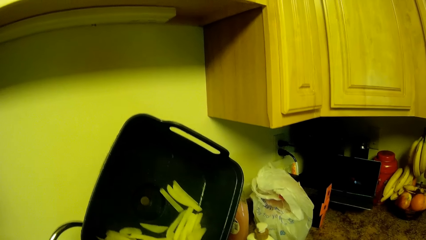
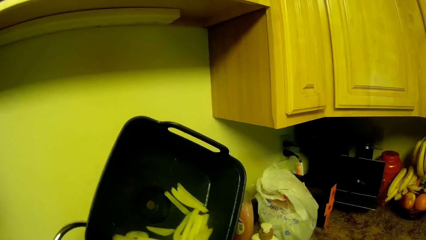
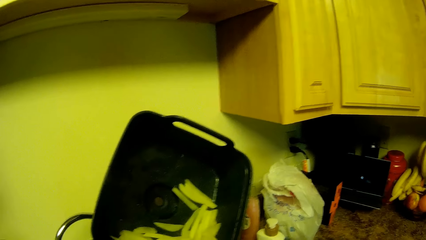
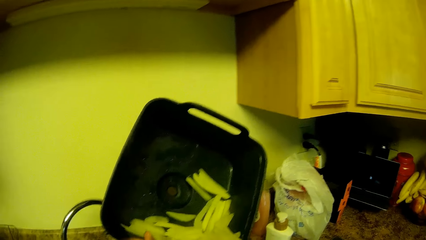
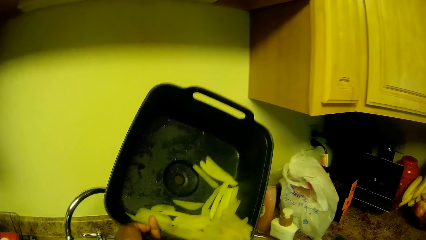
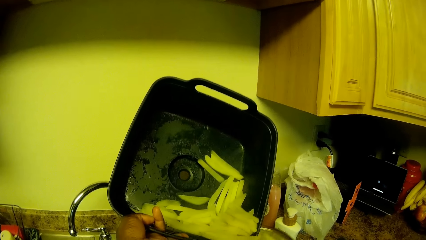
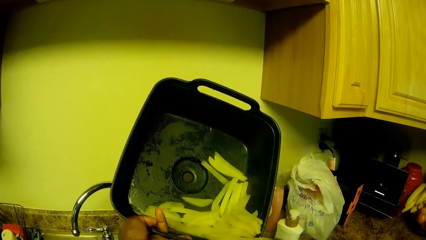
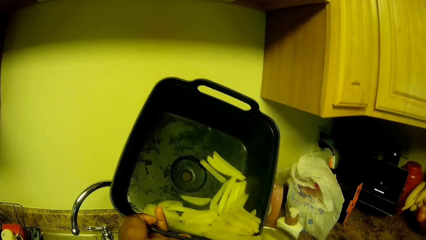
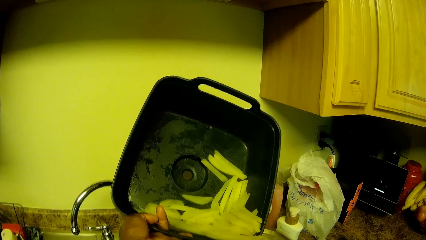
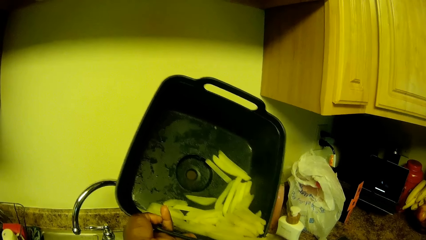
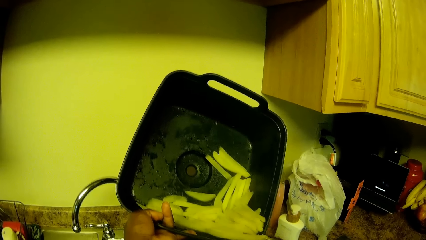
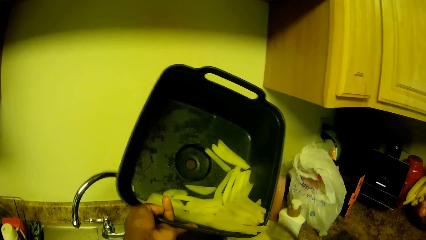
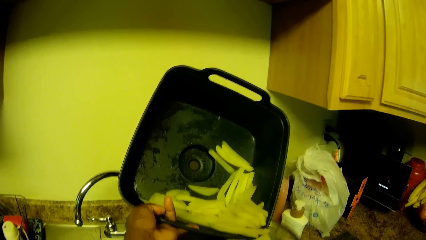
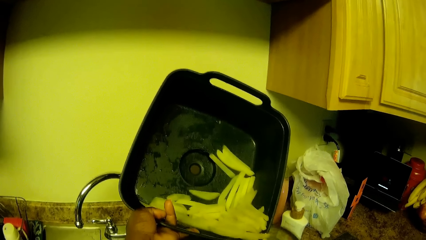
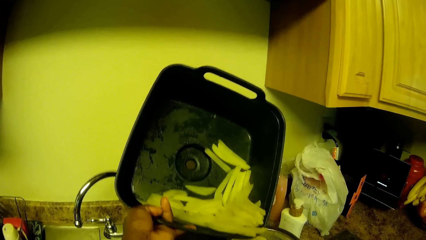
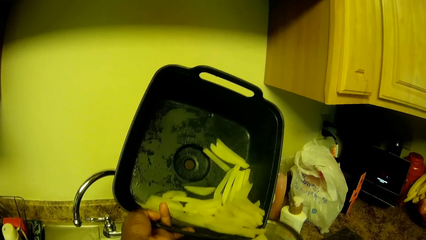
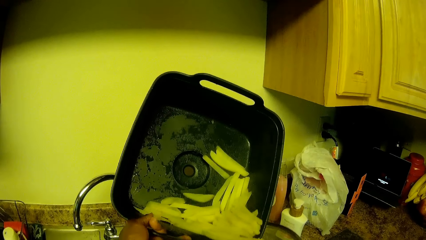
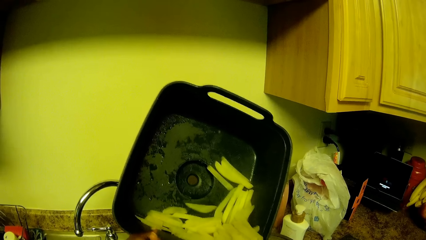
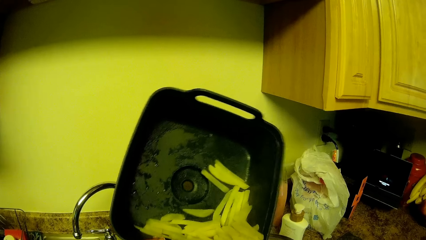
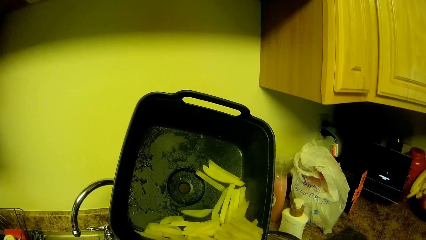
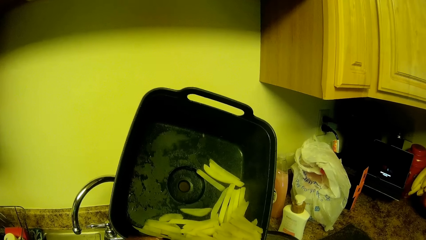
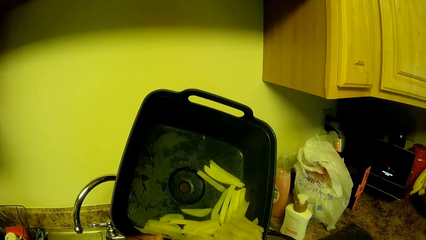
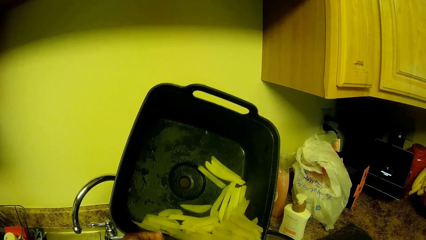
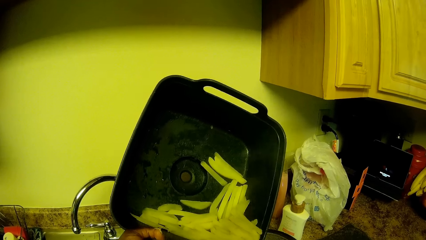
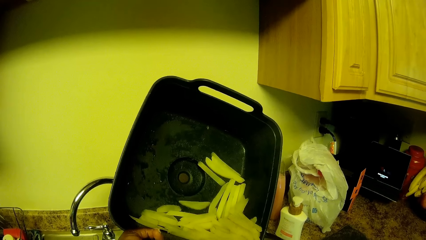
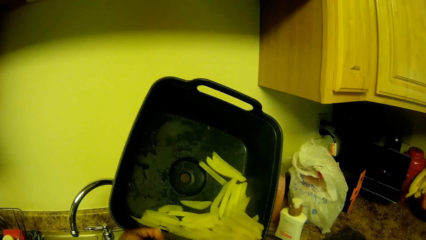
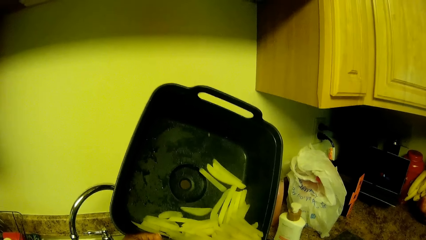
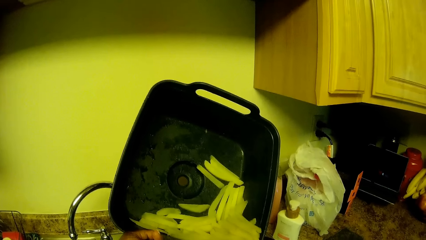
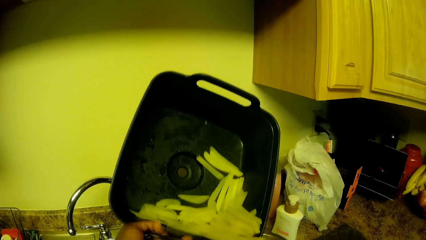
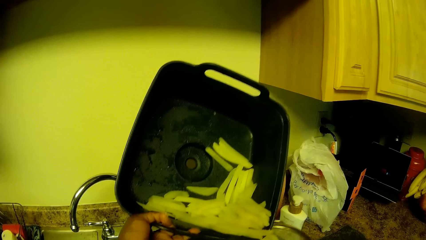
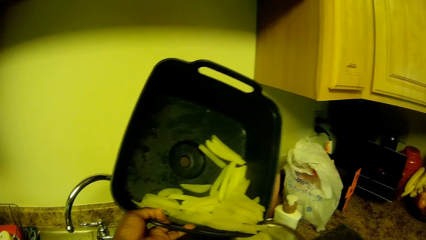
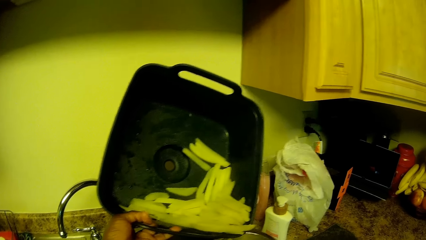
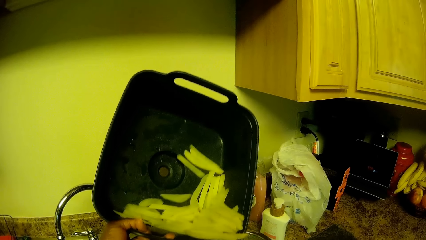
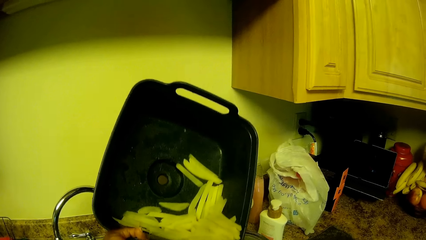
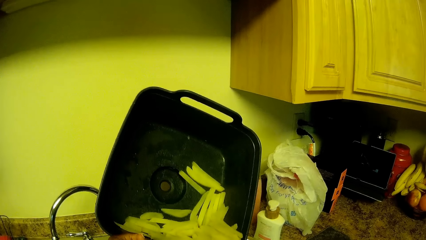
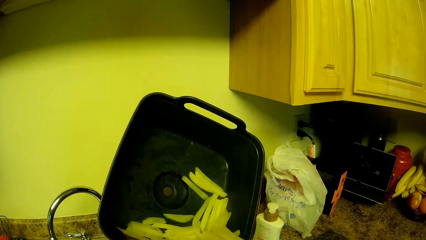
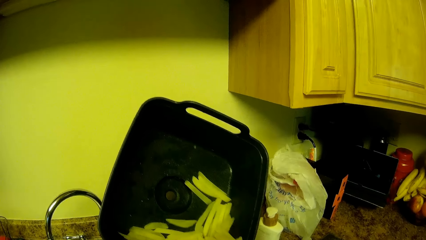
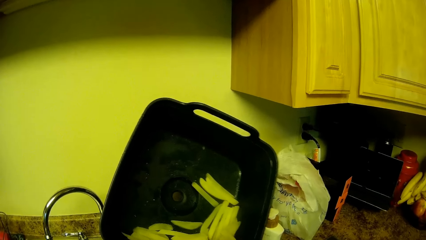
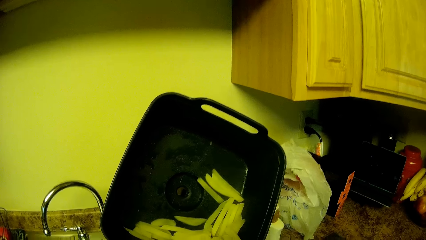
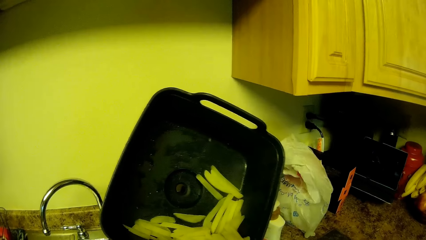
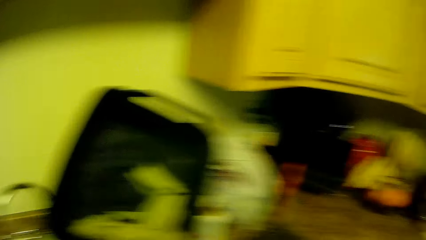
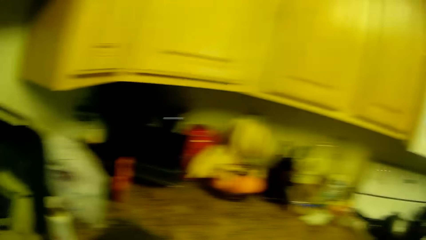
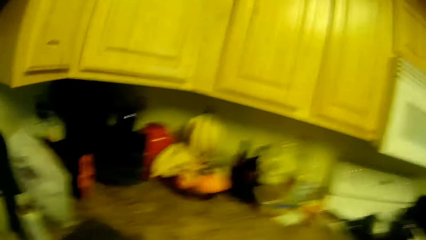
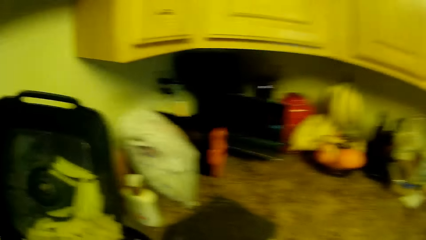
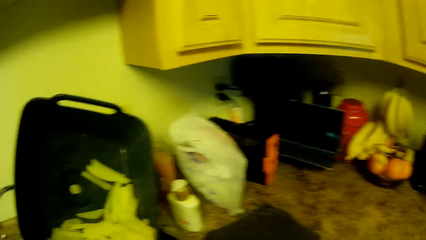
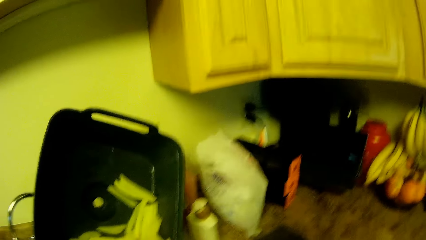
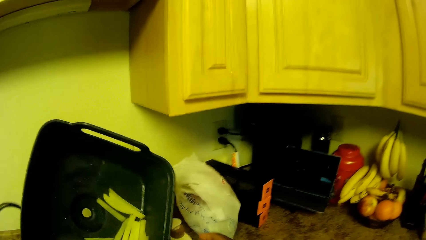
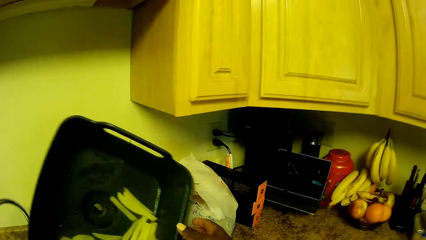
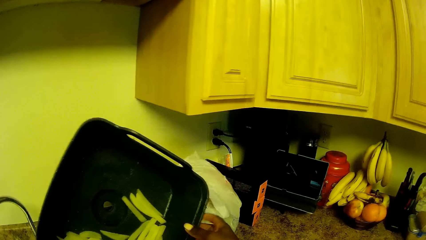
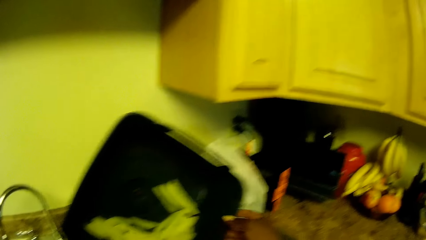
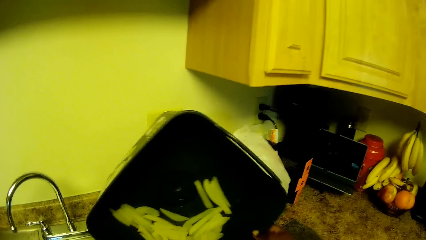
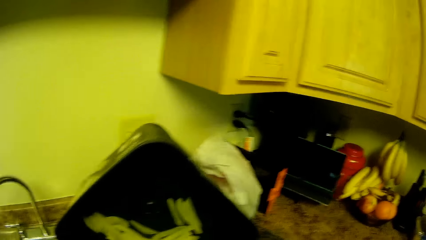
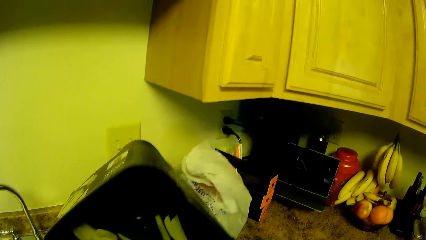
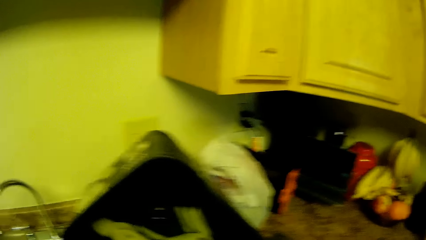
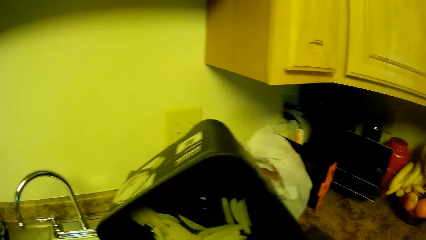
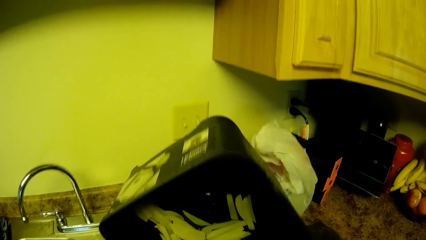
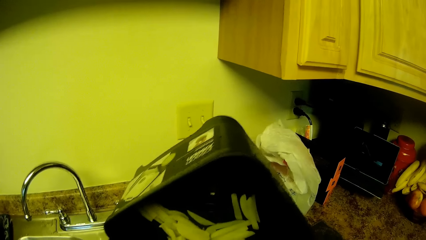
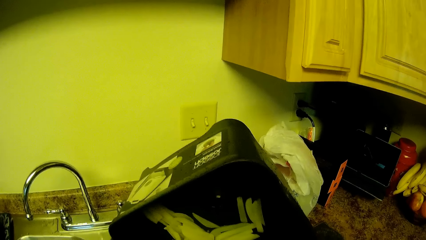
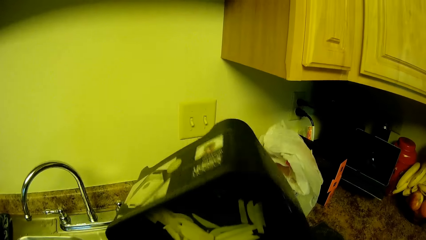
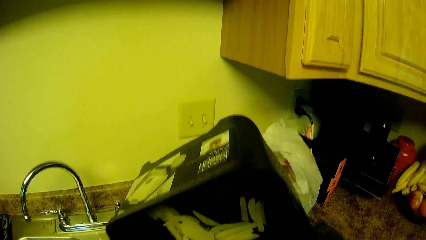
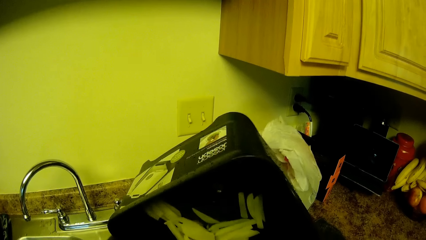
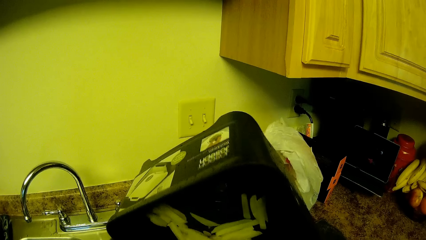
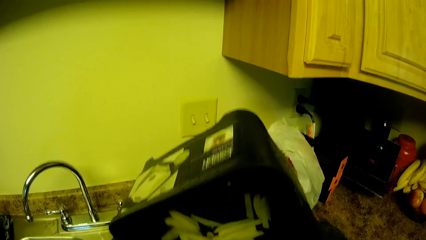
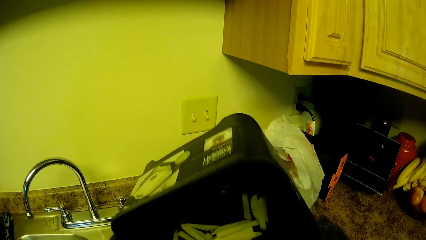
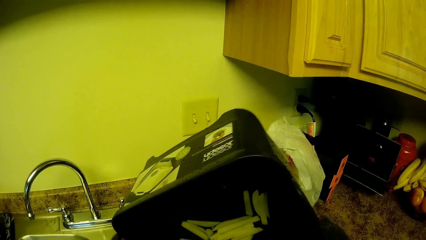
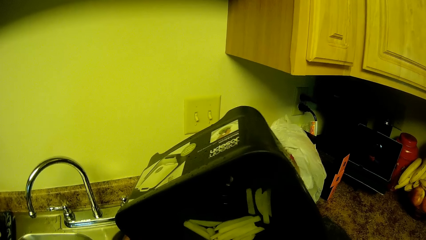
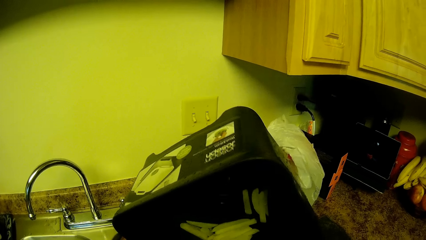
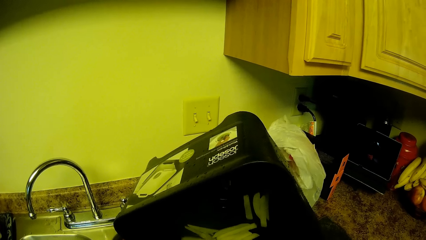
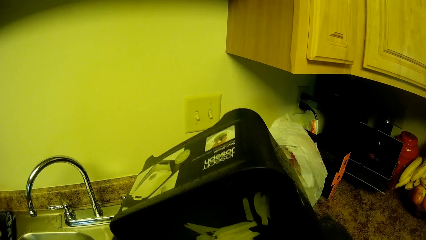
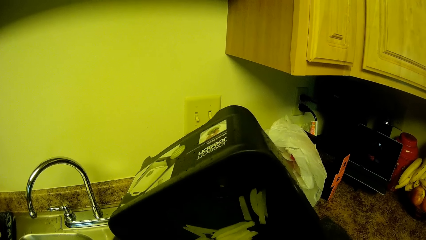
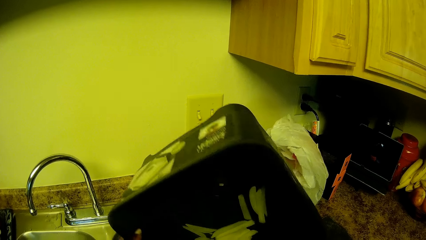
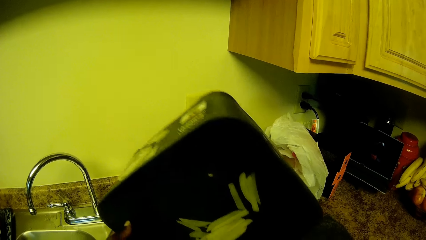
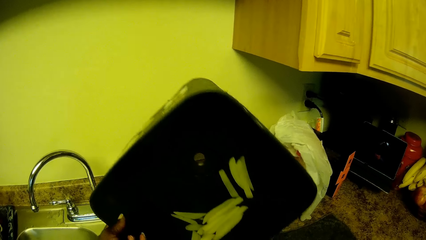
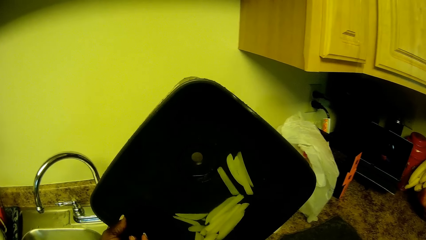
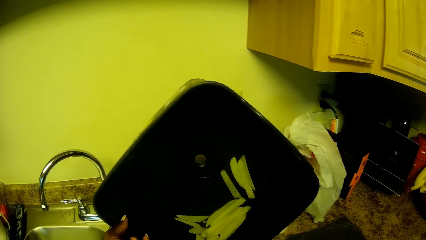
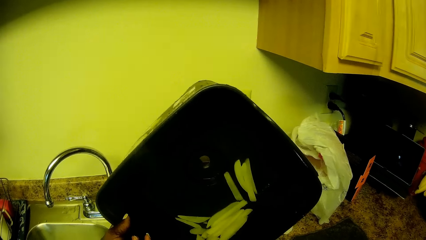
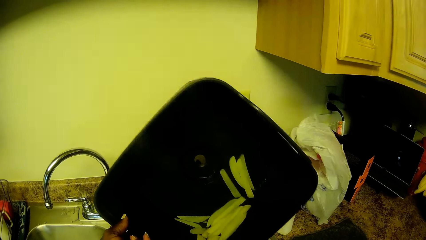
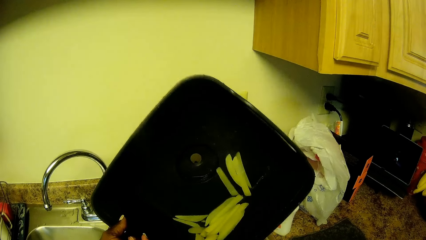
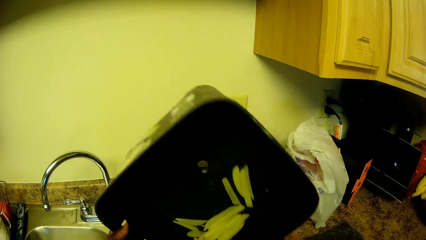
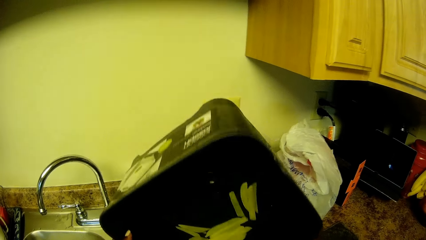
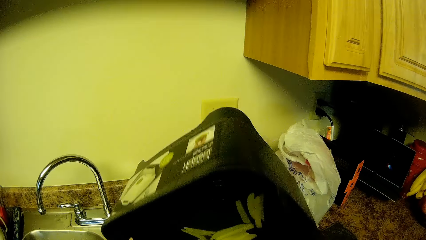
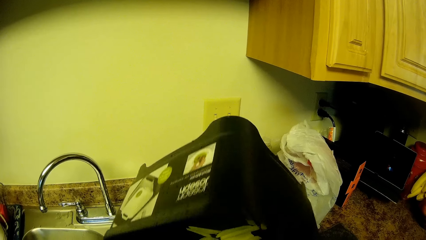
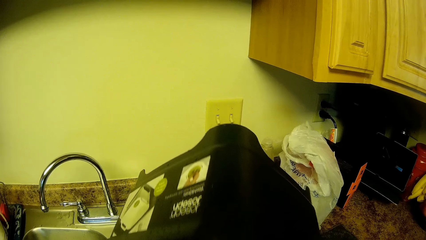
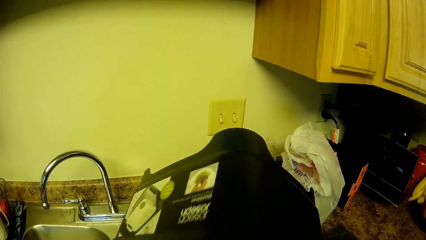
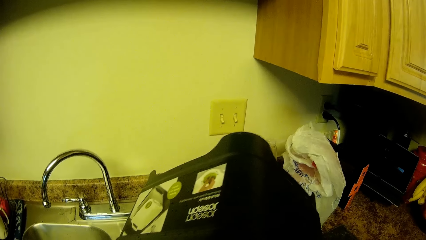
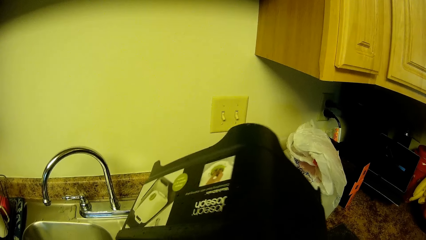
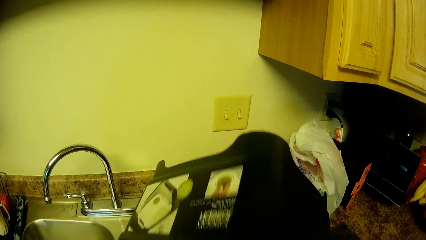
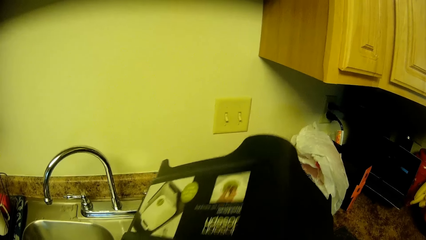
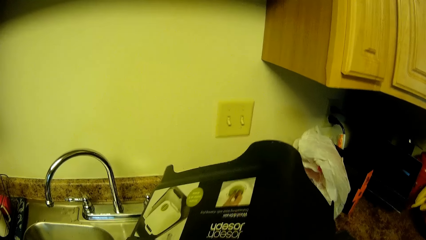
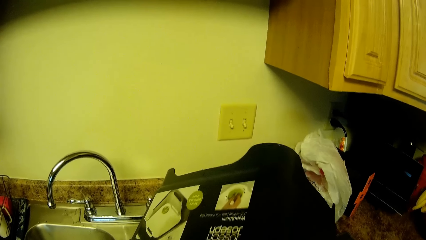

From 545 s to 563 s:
The camera wearer hits the colander in her right hand on the sink. She holds the ceramic bowl with her right hand. She holds the potato container with both hands. She transfers the potatoes into the sieve.
